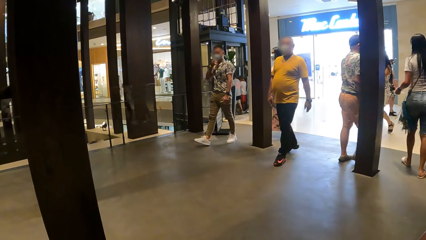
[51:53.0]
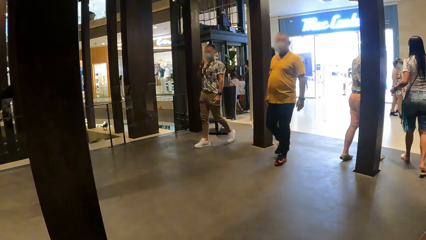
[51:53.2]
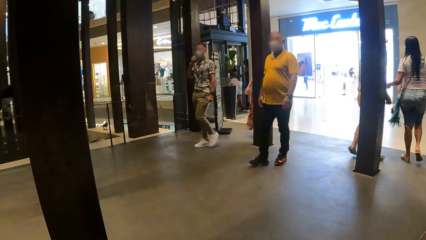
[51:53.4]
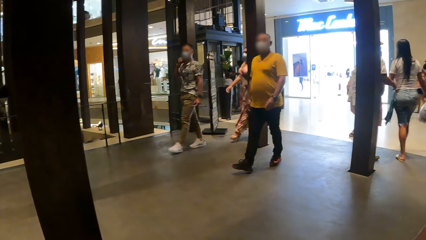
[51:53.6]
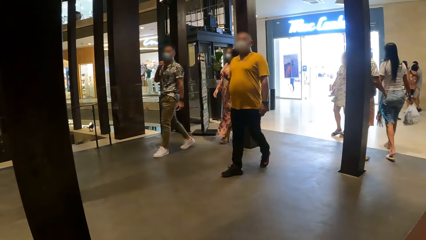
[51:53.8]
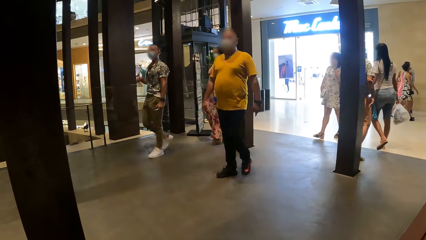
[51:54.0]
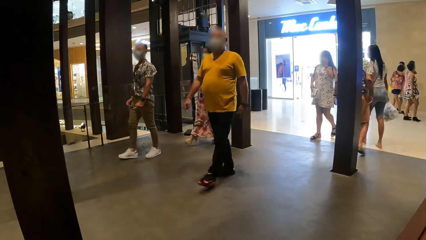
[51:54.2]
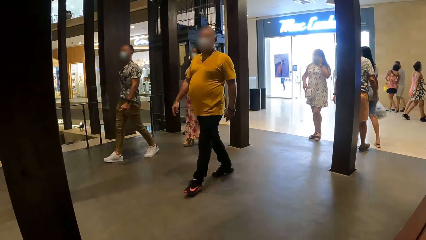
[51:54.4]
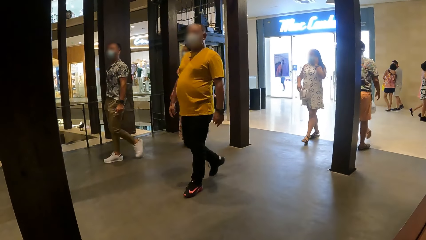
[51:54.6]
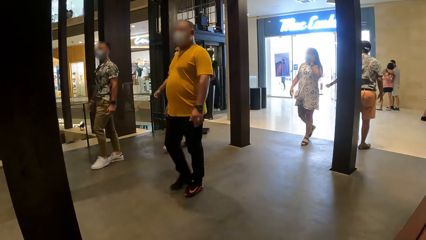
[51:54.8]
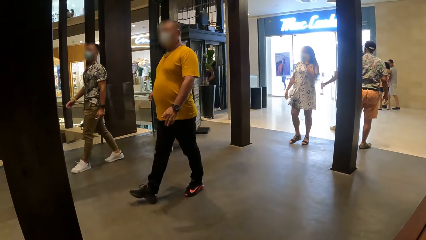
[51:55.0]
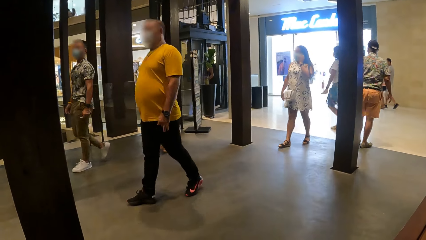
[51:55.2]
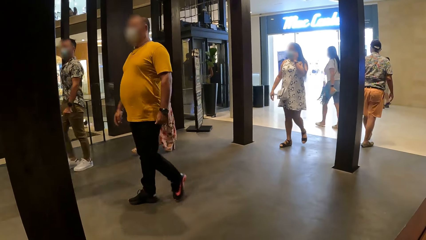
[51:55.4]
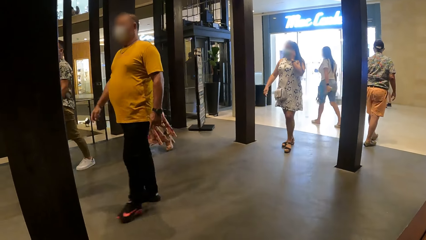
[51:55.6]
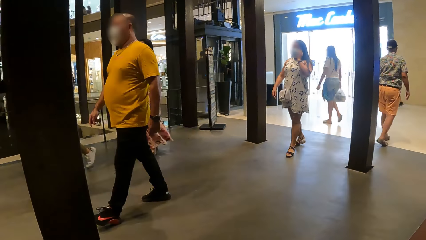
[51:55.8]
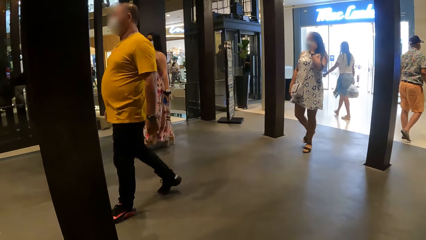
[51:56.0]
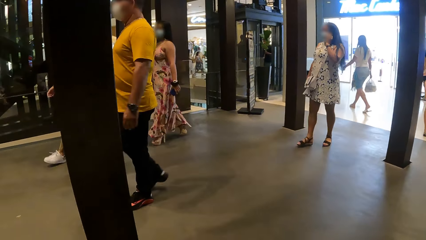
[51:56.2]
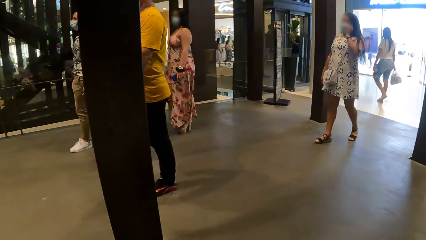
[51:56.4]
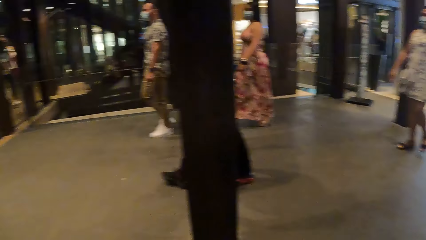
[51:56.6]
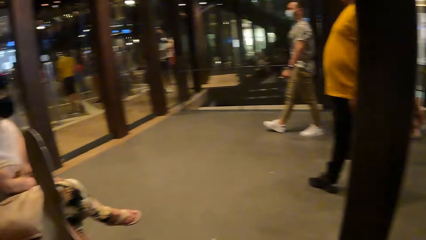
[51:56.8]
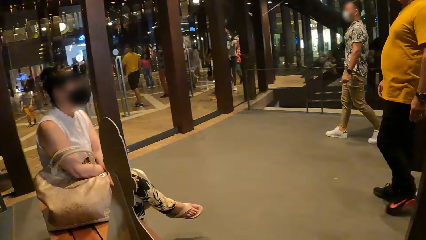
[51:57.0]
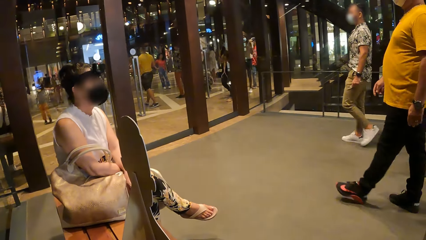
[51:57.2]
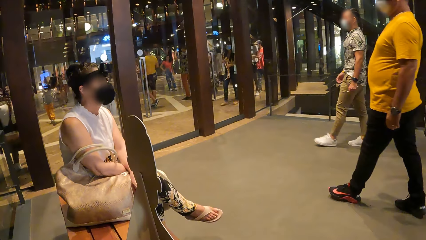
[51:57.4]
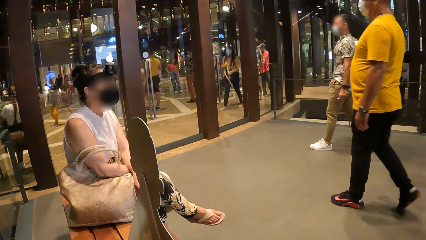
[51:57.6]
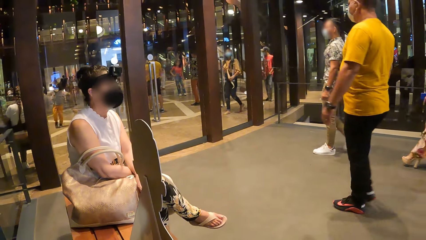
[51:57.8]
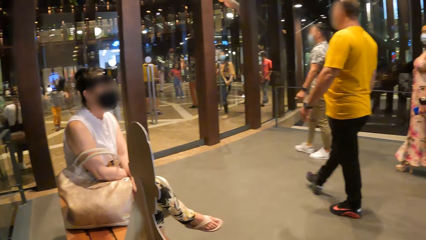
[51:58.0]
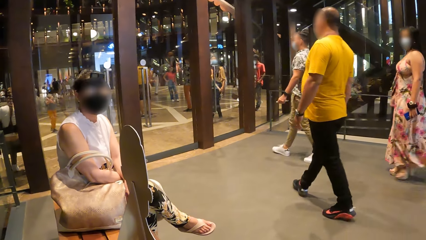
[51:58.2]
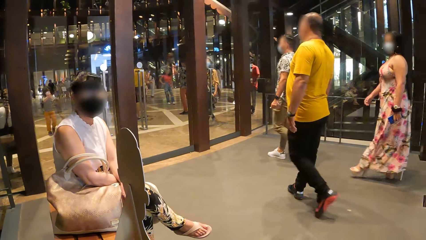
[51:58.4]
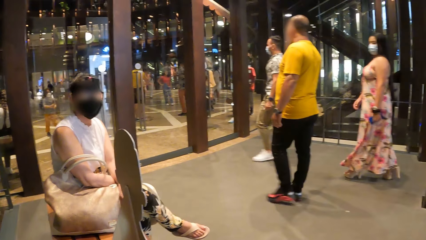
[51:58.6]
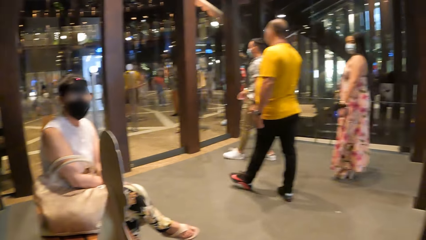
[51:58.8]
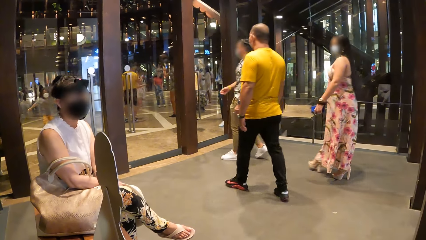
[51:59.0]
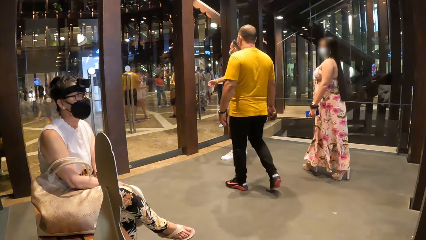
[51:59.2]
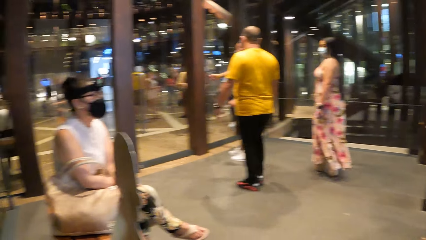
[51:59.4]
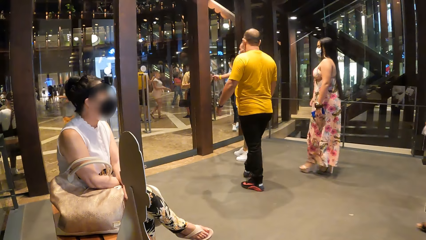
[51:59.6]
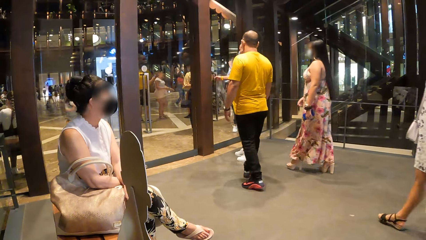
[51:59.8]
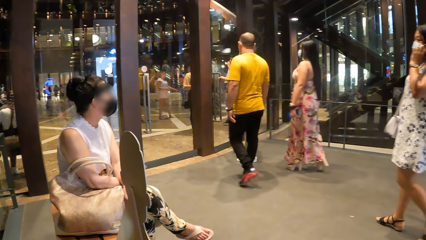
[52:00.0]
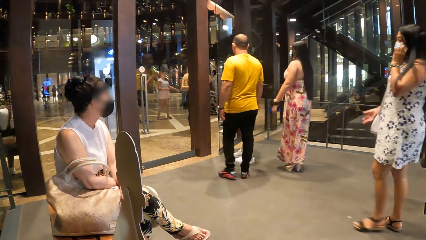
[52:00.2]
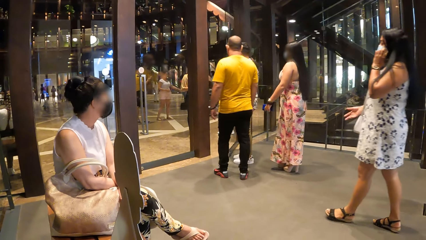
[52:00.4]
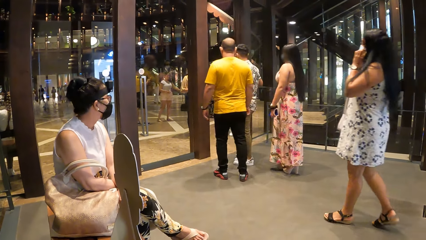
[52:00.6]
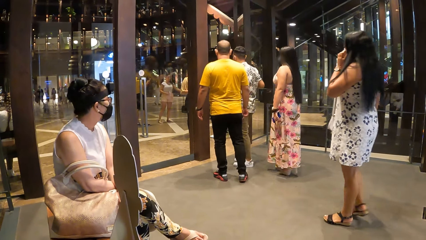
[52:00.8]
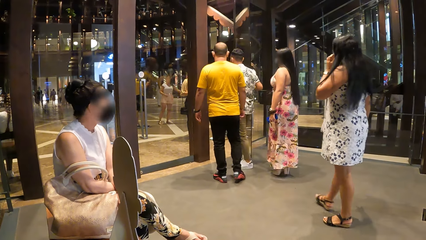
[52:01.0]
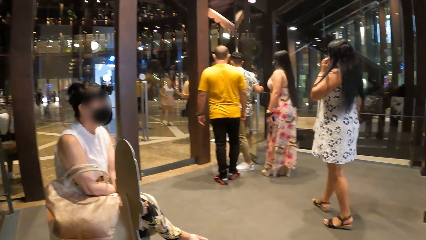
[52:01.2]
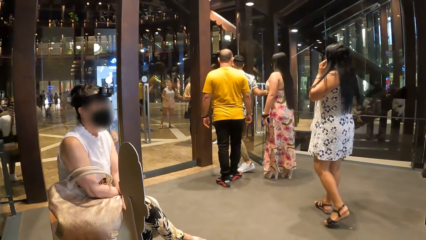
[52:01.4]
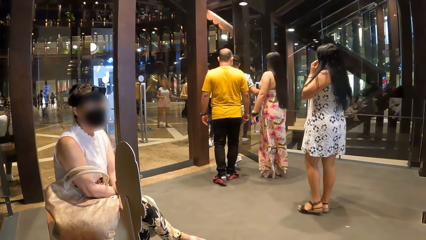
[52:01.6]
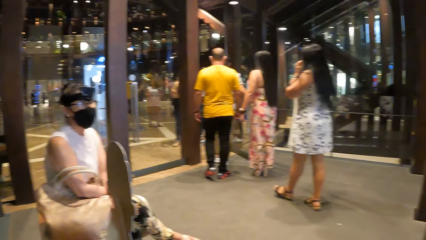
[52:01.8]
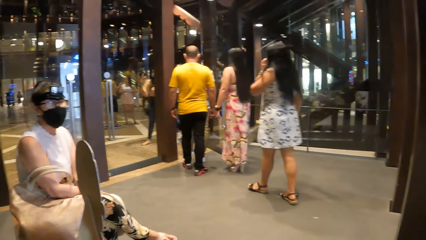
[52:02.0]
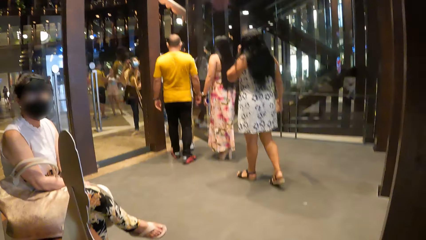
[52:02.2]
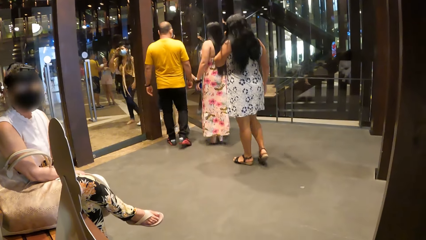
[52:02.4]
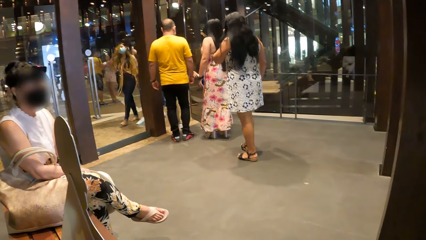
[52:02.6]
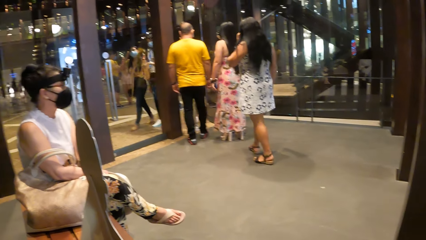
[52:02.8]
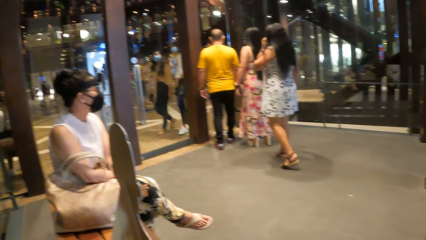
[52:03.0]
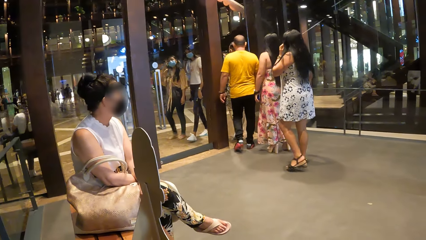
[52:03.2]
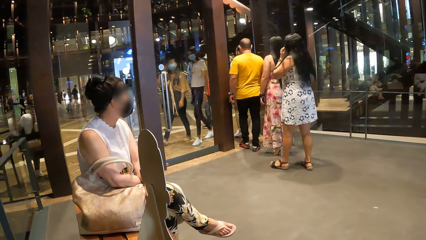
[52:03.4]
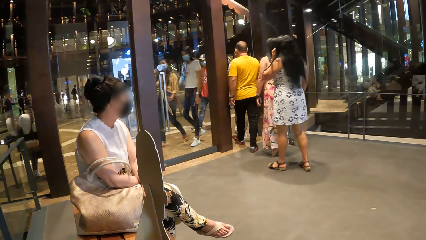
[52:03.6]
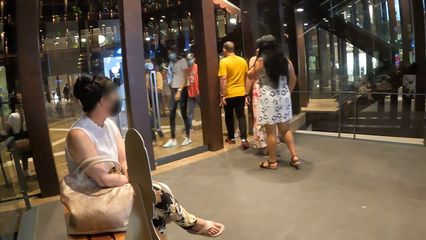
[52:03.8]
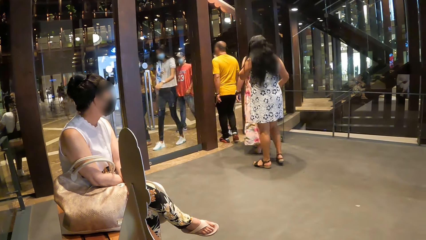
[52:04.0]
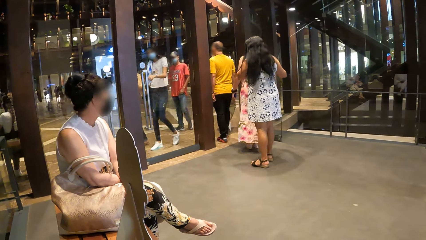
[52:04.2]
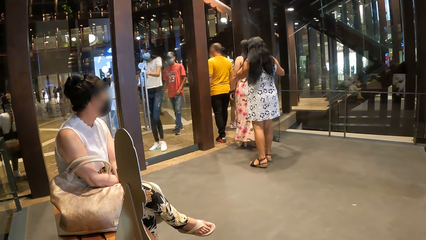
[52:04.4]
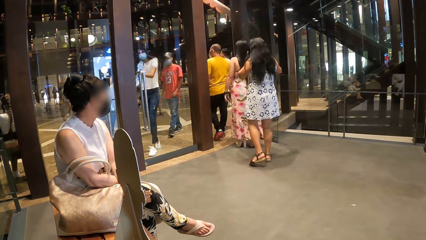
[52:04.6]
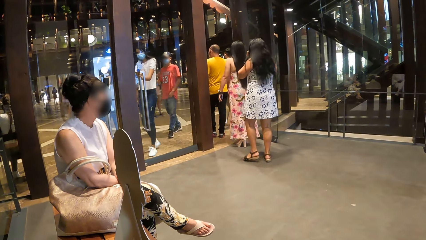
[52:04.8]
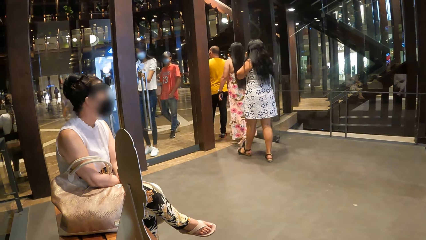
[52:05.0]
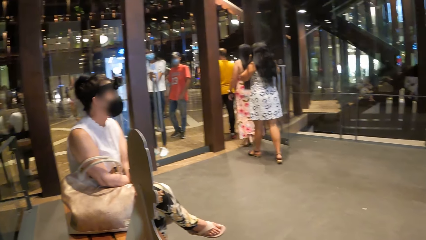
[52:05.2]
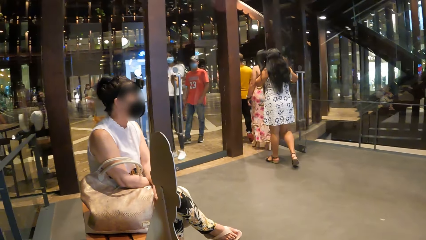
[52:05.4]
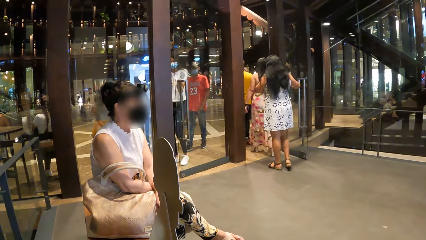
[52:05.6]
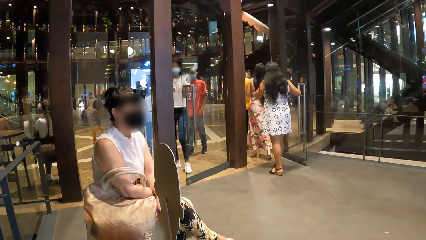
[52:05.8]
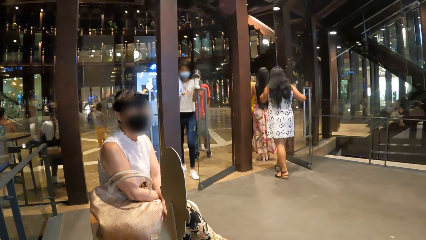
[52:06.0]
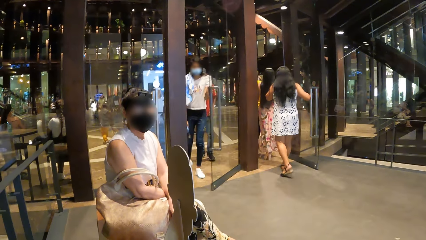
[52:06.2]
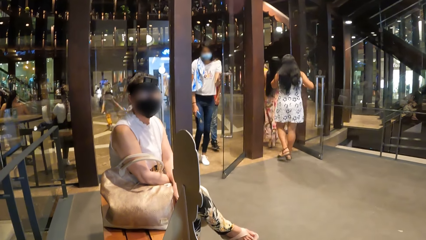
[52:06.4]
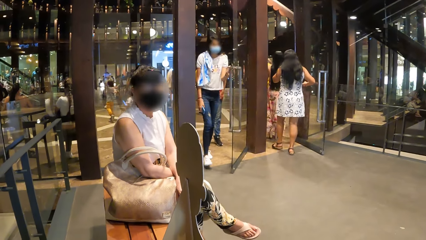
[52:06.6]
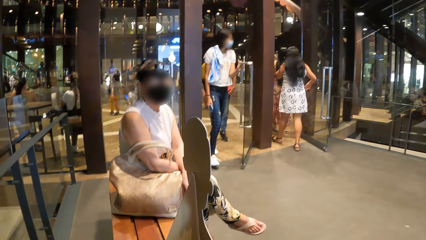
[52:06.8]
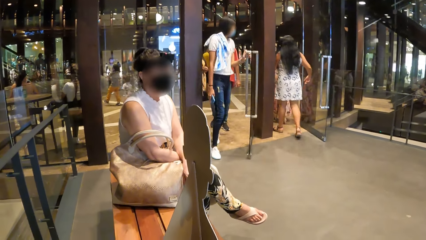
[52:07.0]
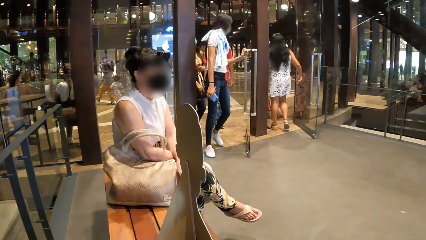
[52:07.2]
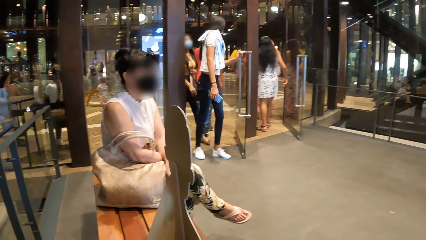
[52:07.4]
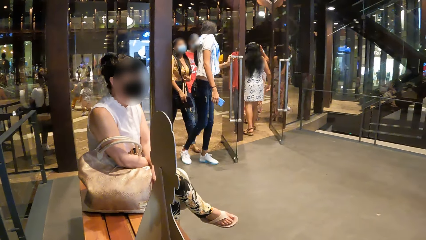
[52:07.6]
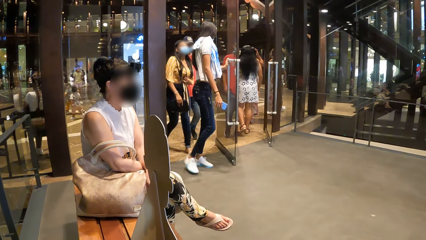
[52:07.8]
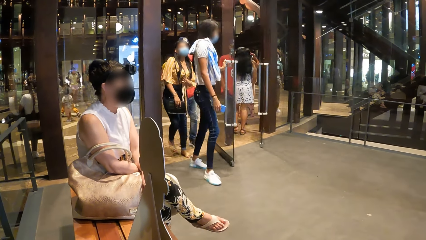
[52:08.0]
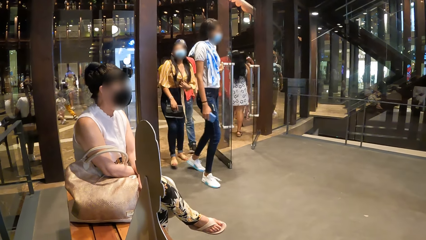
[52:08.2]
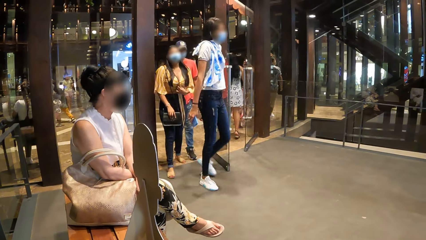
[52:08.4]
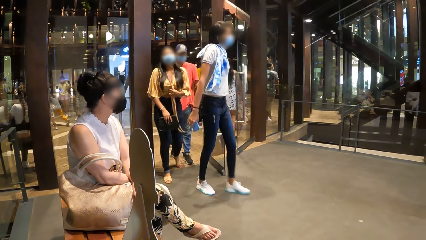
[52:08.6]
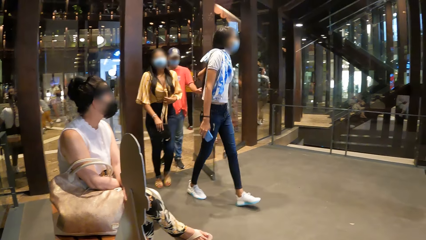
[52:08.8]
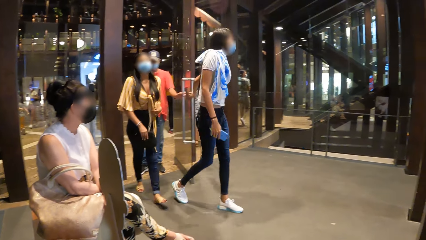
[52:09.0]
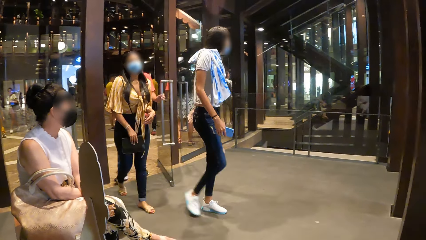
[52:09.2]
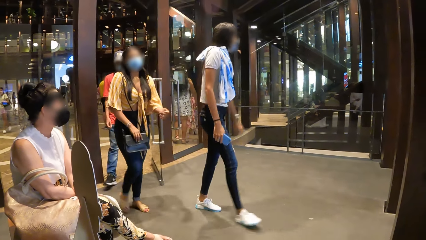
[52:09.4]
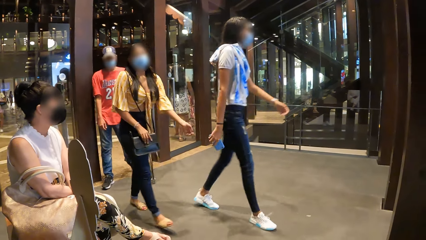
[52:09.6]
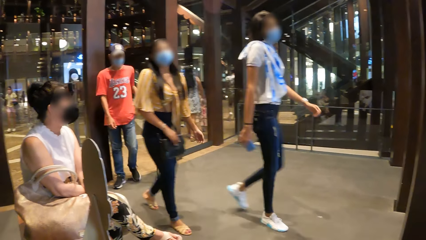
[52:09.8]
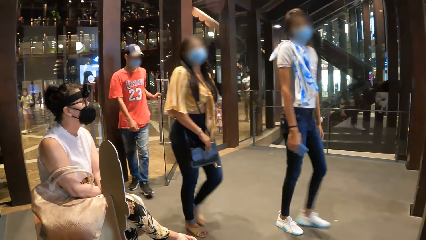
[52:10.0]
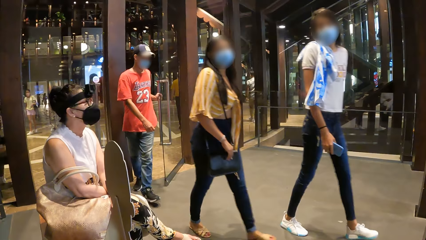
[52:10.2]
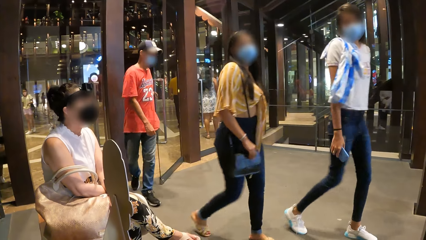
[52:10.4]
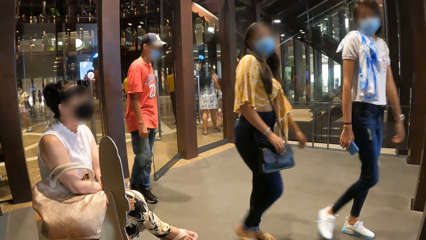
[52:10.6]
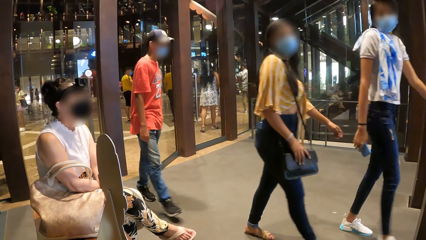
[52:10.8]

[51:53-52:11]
The camera wearer converses with a woman. The woman moves her head. The woman converses with the camera wearer. The woman moves her head. The woman converses with the camera wearer. The woman moves her head.
